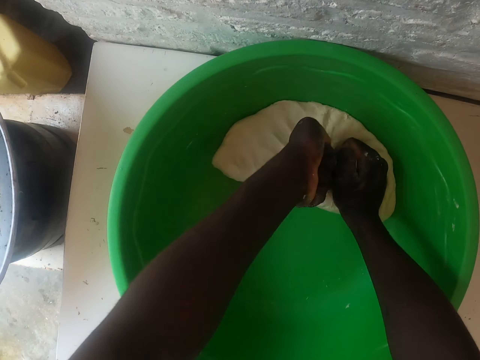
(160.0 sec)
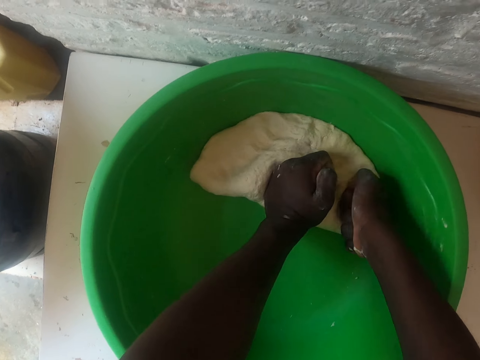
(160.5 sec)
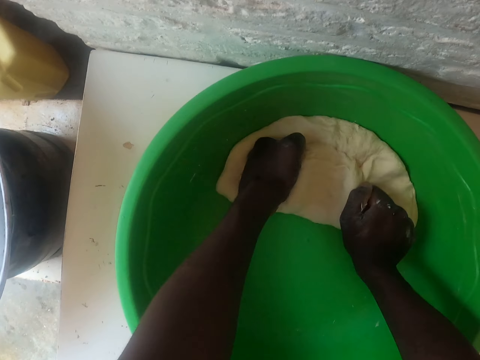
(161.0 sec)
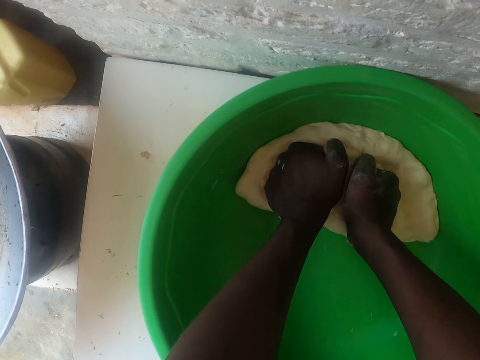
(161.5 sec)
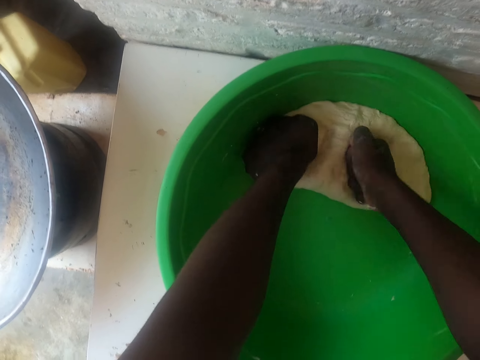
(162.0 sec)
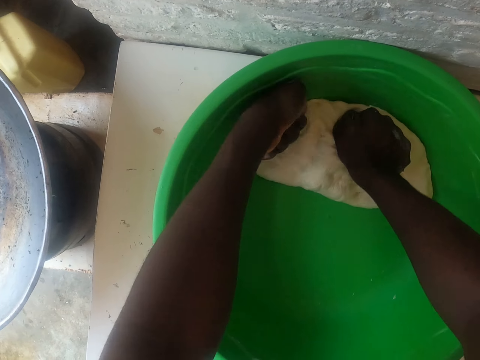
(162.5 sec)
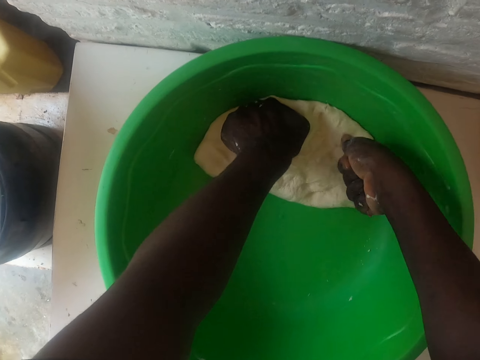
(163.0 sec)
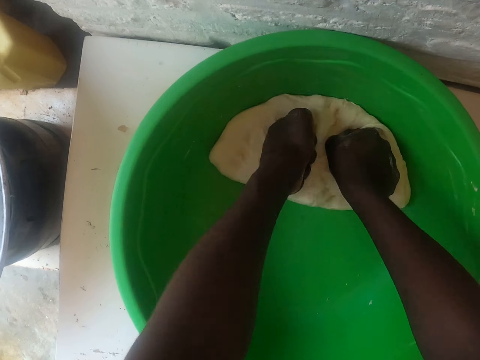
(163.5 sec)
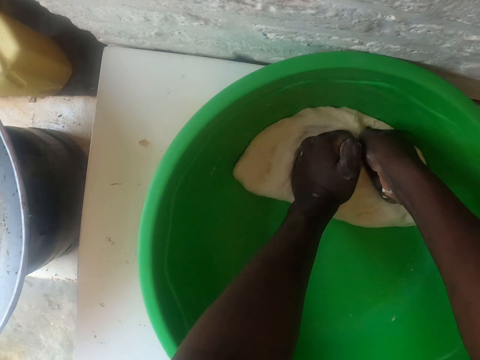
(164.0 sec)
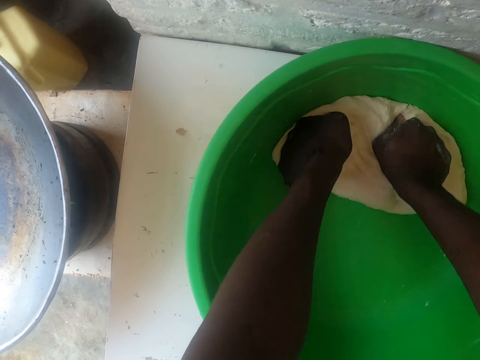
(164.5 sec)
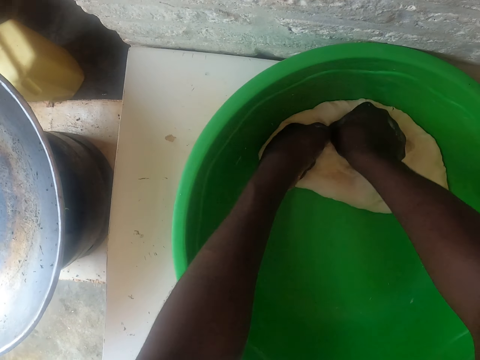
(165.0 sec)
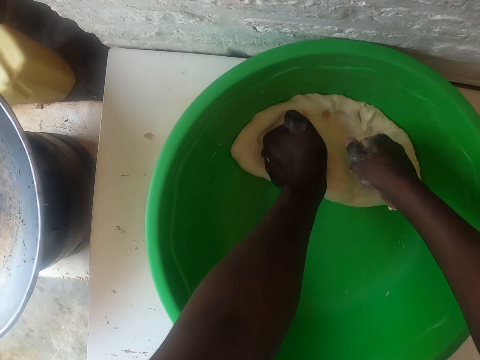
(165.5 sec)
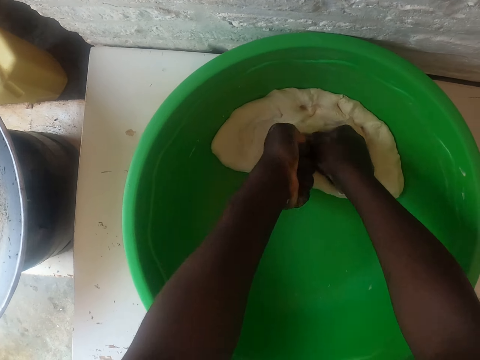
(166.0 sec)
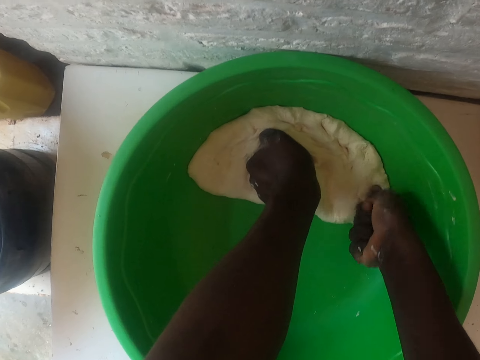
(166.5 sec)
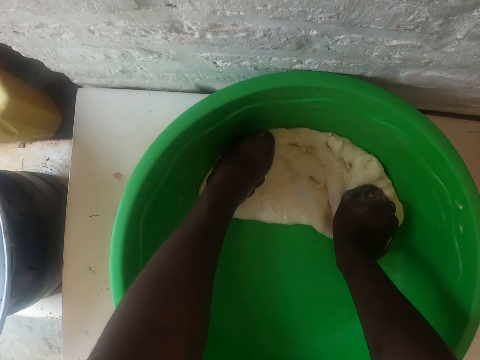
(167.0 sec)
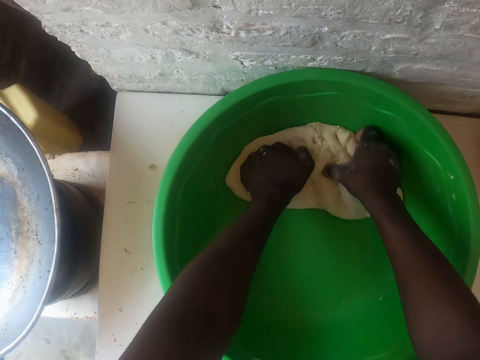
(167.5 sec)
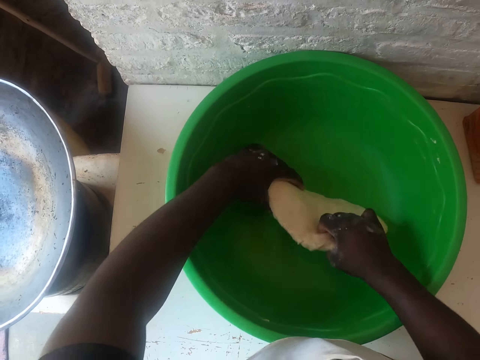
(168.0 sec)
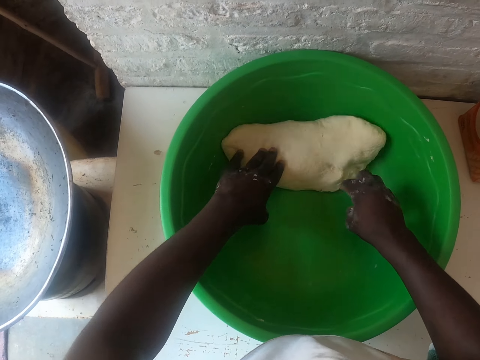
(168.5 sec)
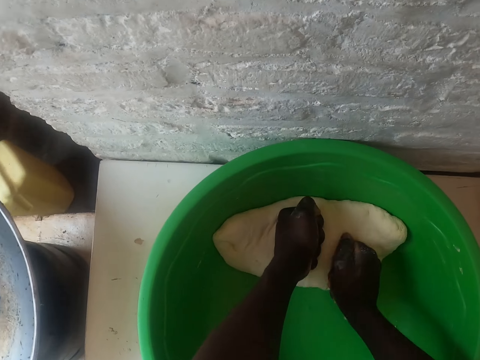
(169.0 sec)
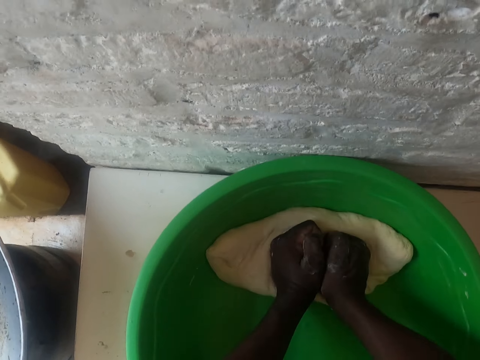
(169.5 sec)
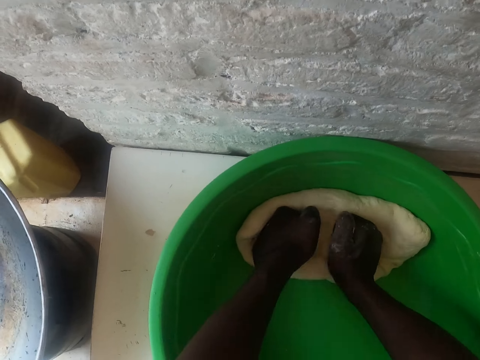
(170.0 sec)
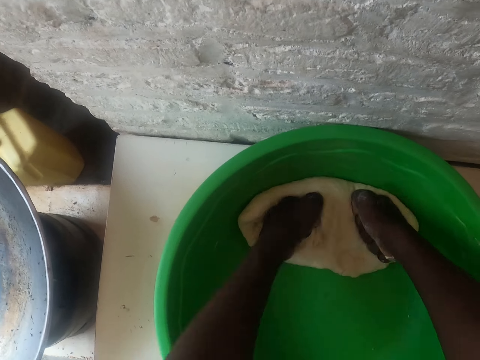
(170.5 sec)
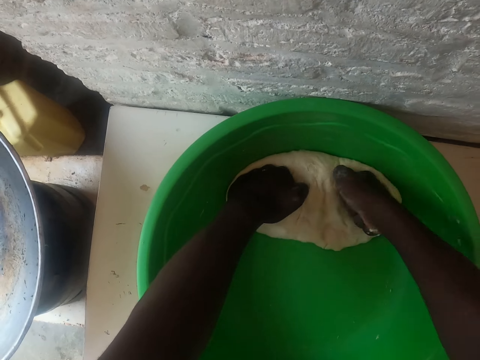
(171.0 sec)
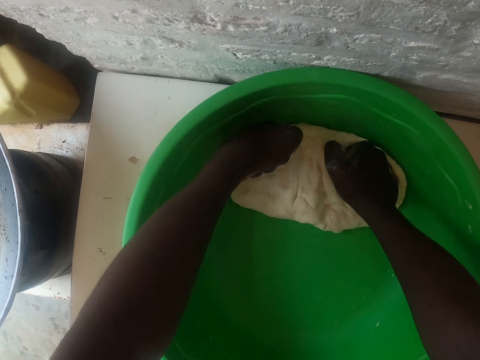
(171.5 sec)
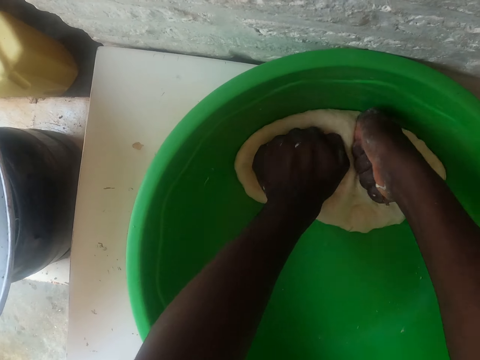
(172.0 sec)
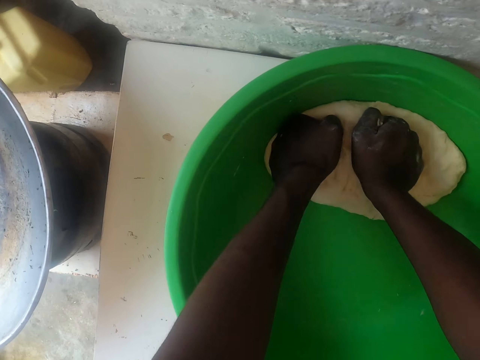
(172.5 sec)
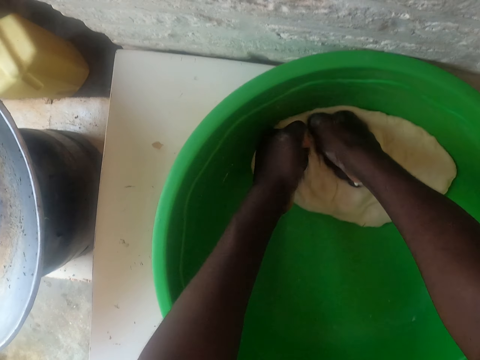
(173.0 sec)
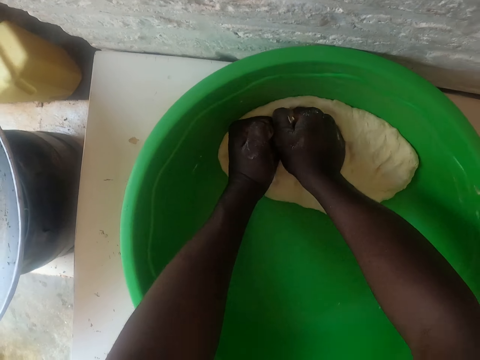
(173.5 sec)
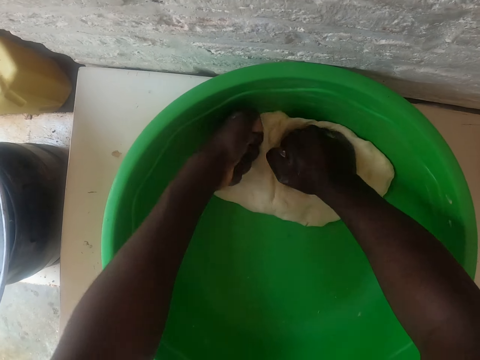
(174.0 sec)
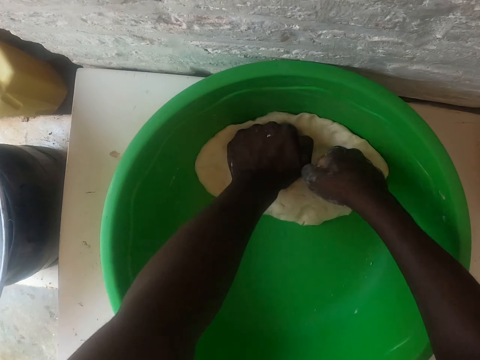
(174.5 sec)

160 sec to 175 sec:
The camera wearer turns the dough. They knead the dough.

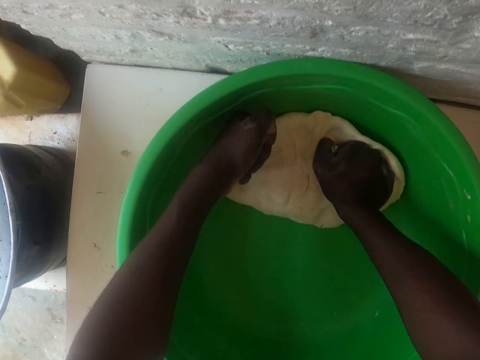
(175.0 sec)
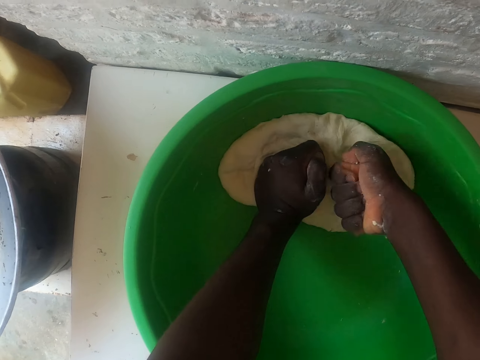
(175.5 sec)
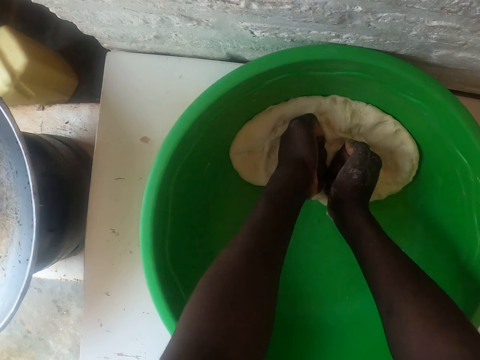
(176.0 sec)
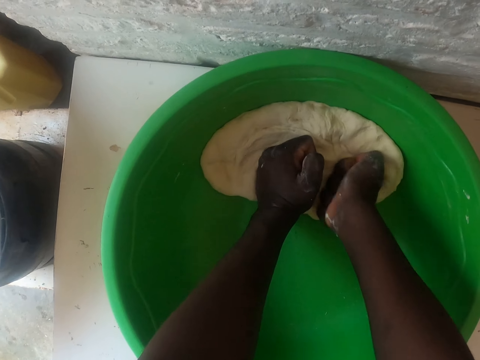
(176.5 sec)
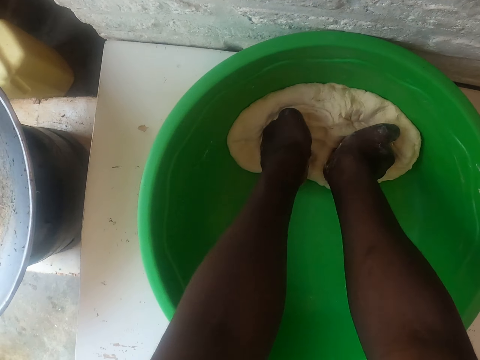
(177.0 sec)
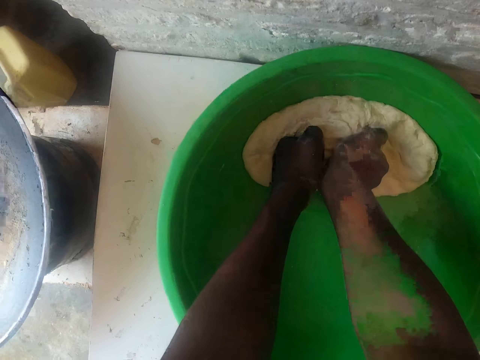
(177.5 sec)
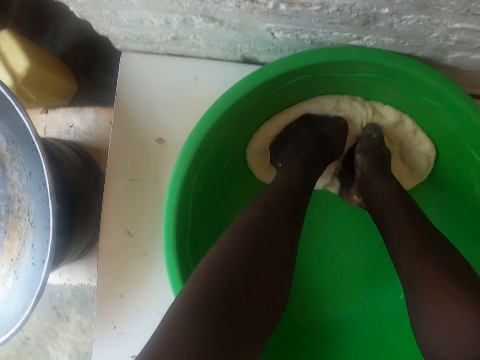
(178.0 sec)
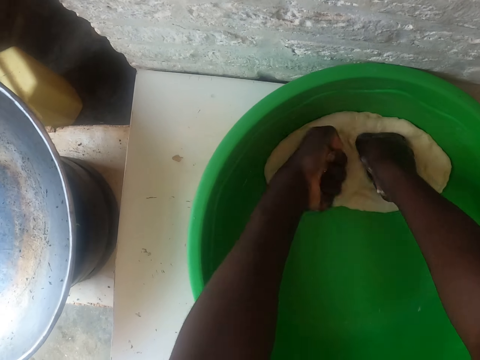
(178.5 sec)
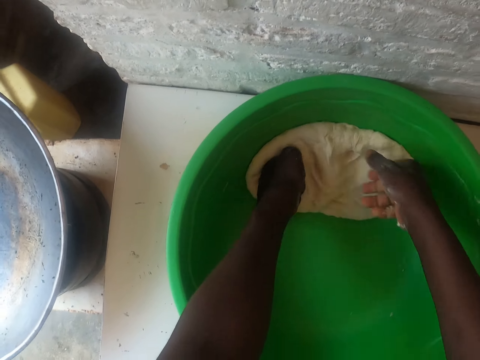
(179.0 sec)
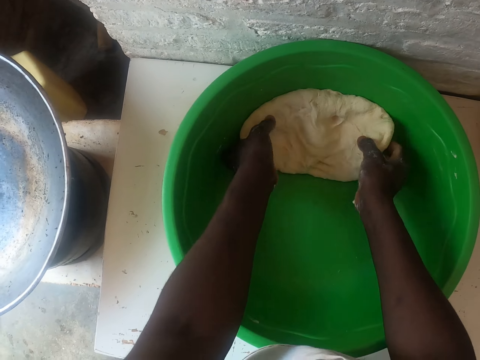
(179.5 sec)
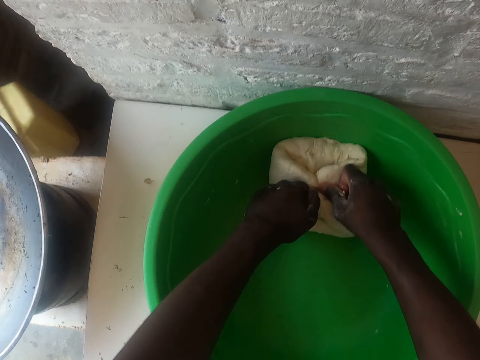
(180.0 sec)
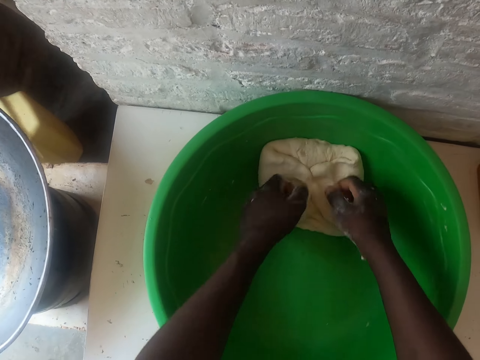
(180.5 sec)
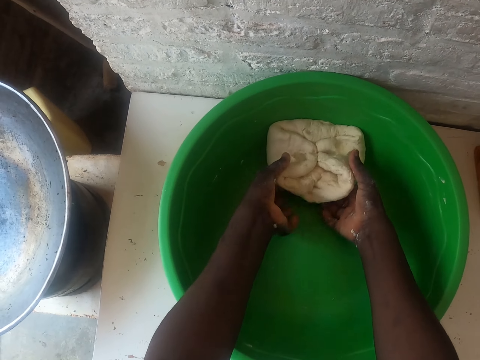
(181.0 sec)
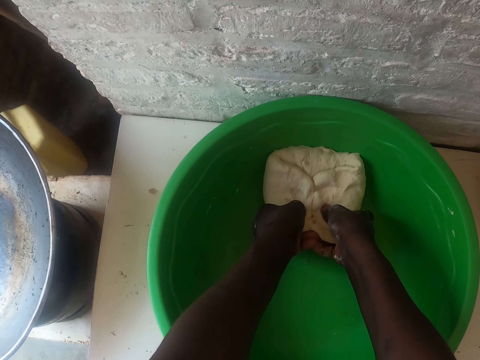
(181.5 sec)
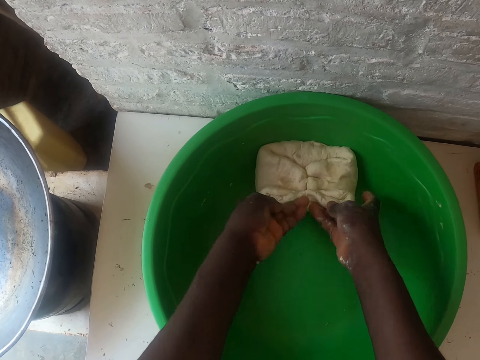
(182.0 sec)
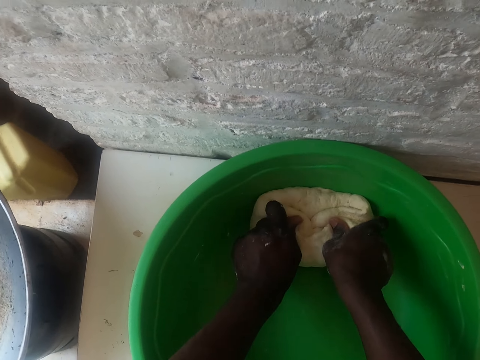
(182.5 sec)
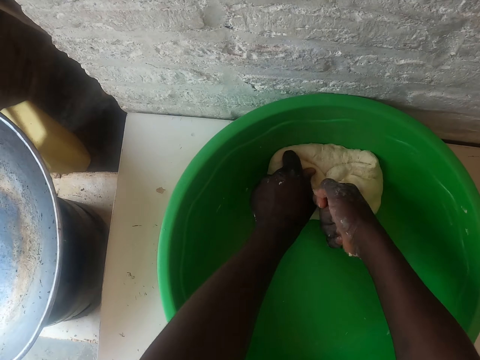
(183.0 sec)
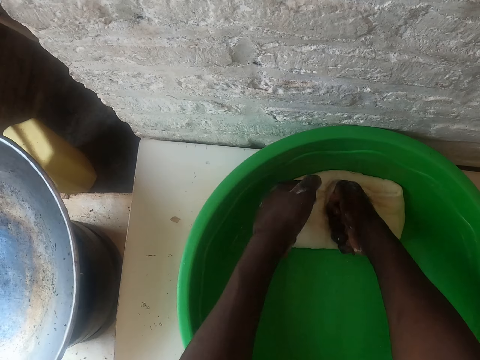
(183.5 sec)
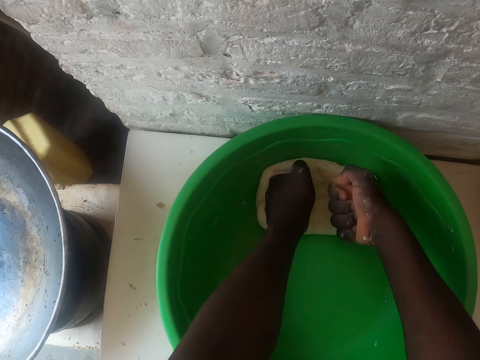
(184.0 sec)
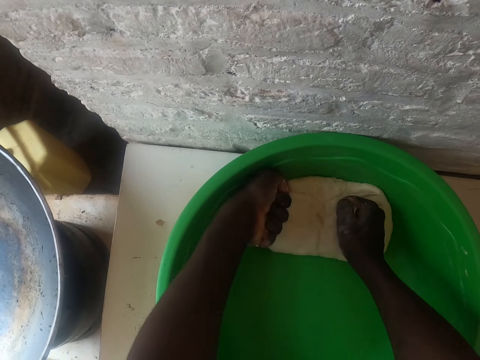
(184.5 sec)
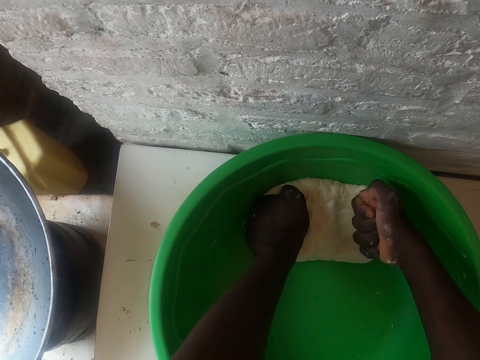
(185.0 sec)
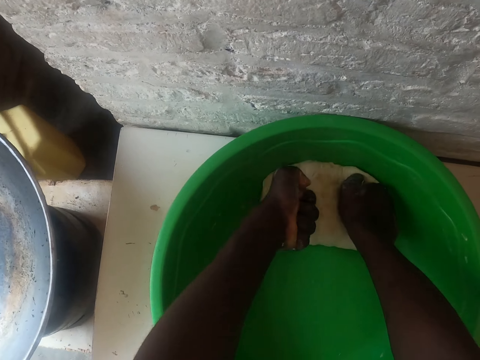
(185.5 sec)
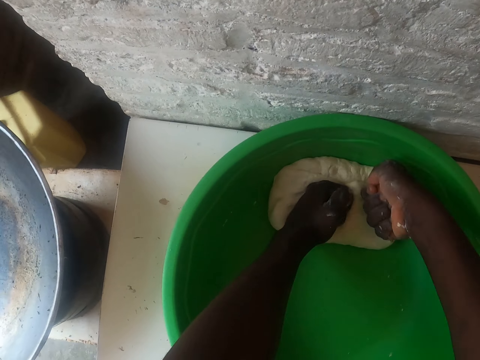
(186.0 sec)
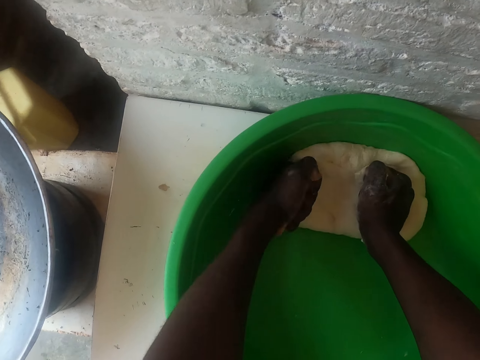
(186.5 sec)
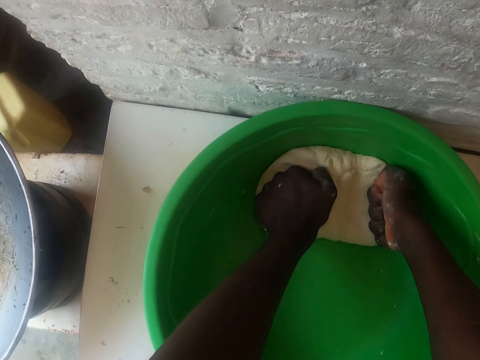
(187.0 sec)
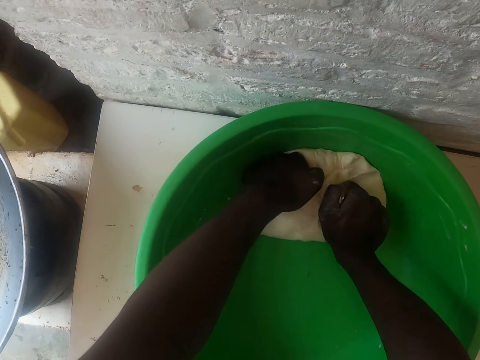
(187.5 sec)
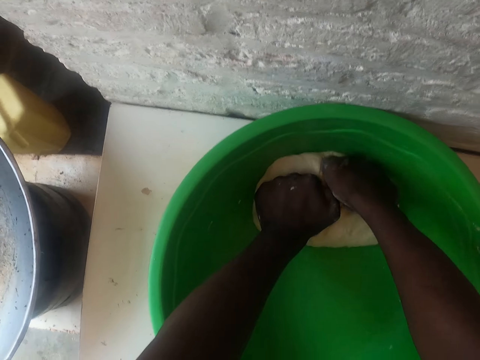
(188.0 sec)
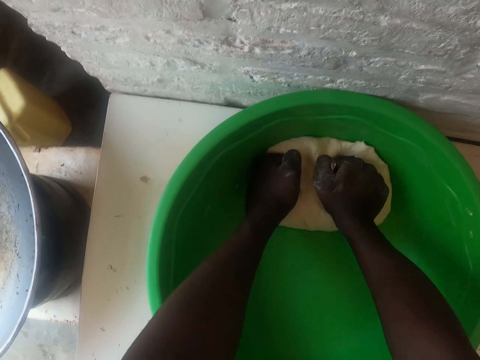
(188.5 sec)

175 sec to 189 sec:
The camera wearer folds the dough. They knead the dough.
